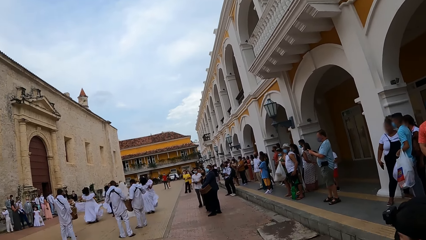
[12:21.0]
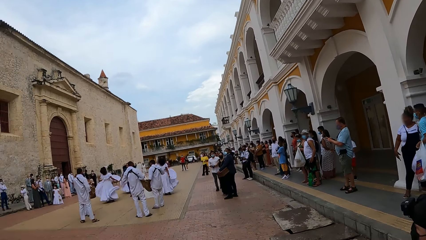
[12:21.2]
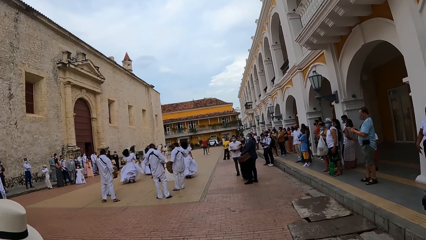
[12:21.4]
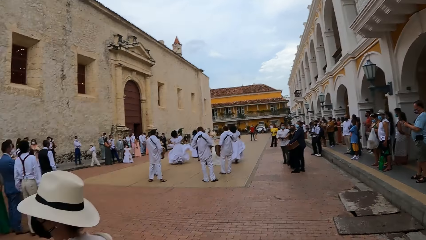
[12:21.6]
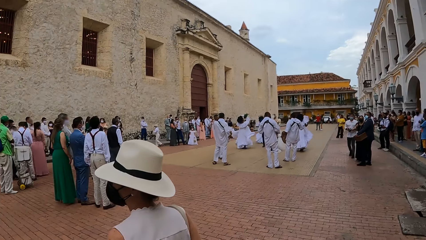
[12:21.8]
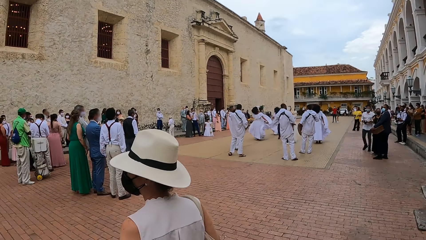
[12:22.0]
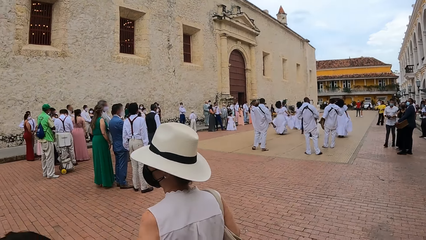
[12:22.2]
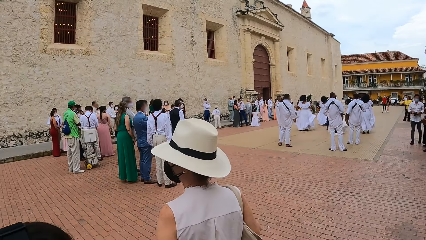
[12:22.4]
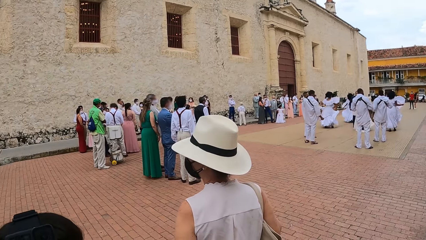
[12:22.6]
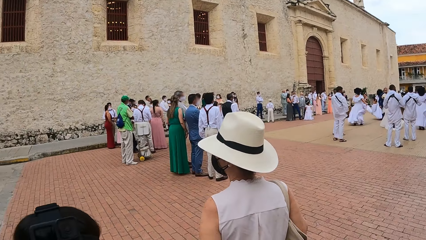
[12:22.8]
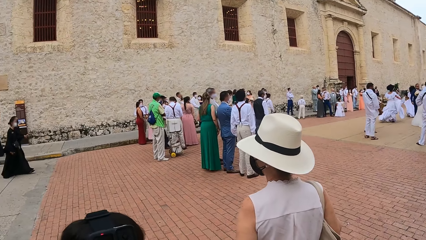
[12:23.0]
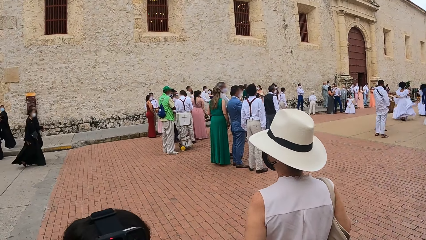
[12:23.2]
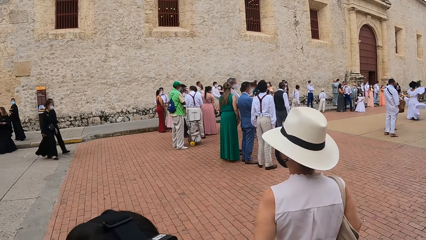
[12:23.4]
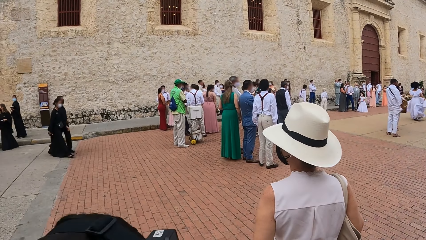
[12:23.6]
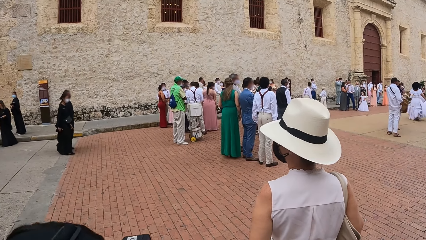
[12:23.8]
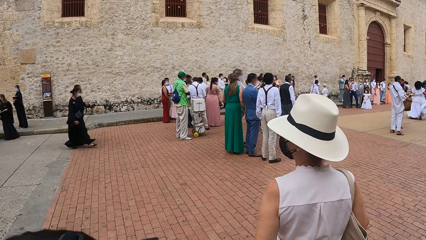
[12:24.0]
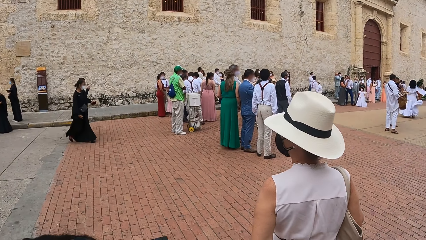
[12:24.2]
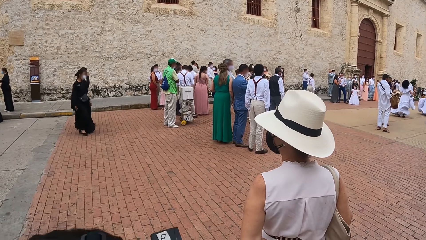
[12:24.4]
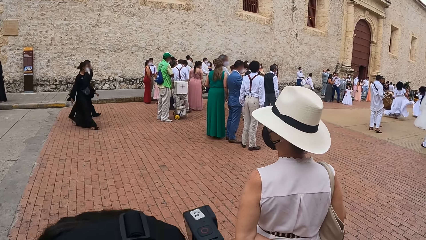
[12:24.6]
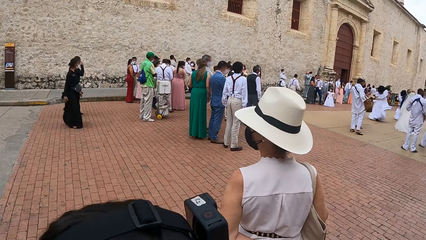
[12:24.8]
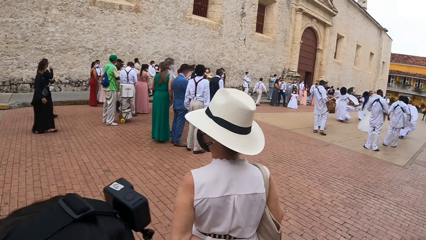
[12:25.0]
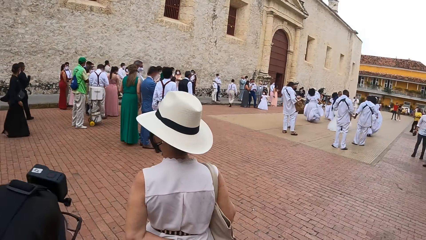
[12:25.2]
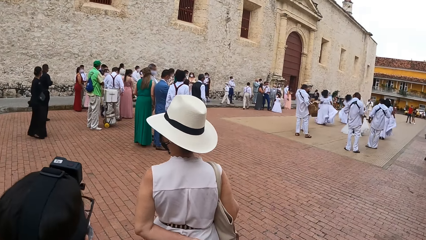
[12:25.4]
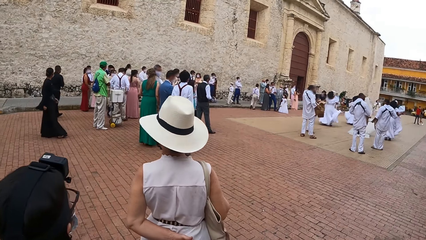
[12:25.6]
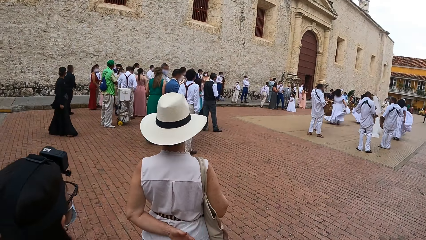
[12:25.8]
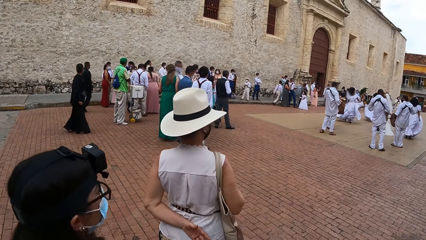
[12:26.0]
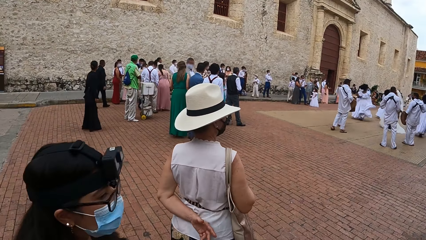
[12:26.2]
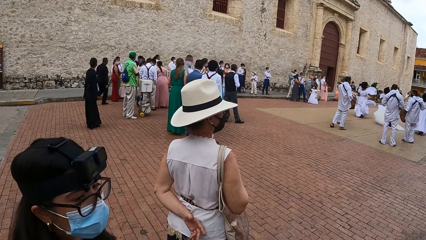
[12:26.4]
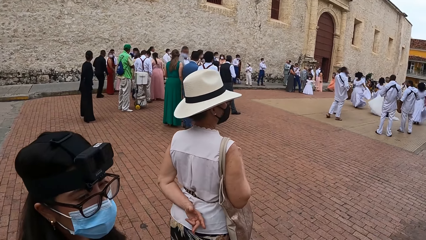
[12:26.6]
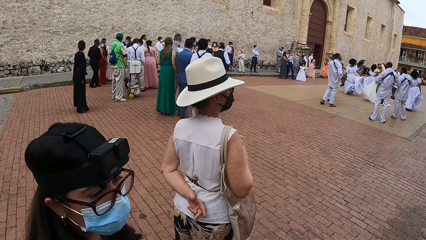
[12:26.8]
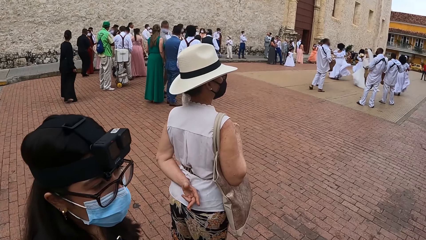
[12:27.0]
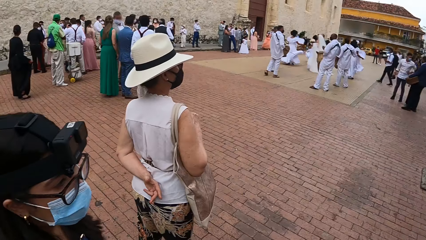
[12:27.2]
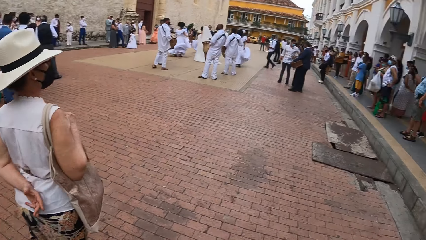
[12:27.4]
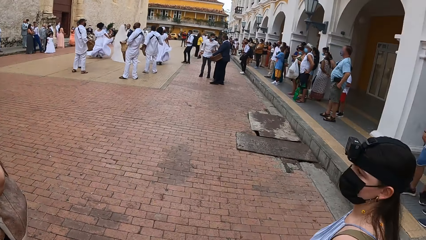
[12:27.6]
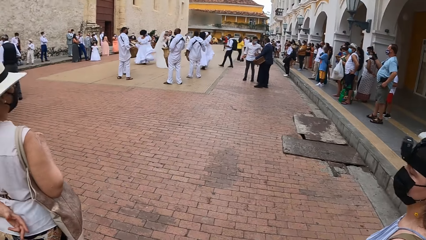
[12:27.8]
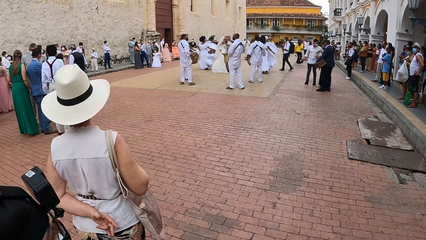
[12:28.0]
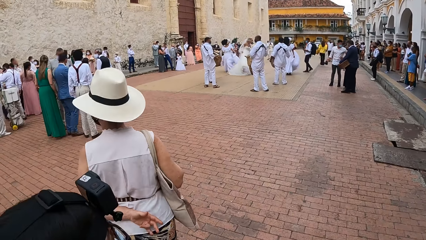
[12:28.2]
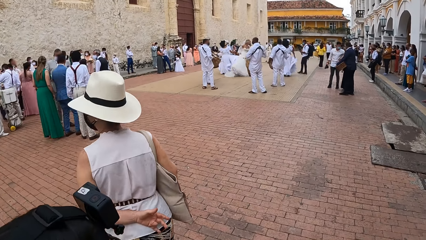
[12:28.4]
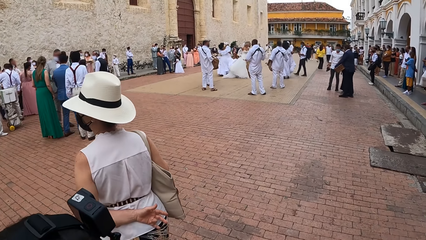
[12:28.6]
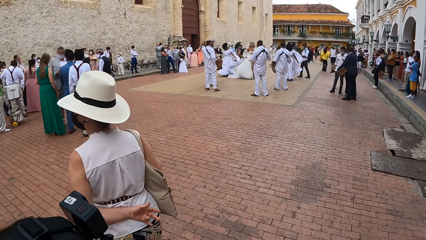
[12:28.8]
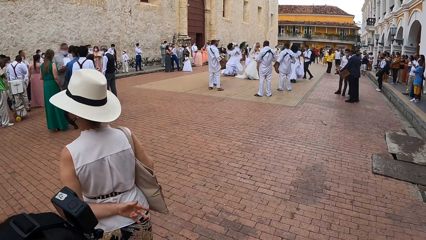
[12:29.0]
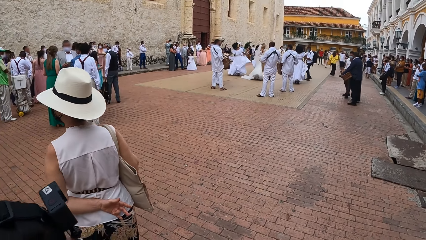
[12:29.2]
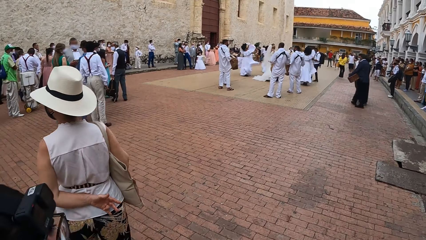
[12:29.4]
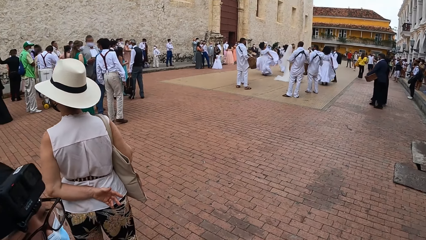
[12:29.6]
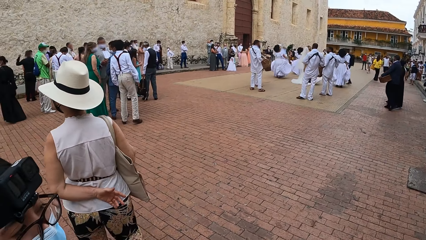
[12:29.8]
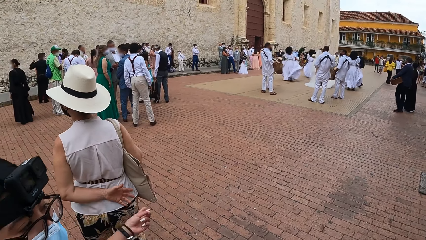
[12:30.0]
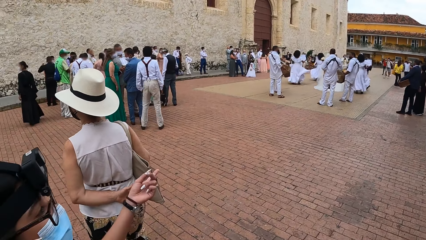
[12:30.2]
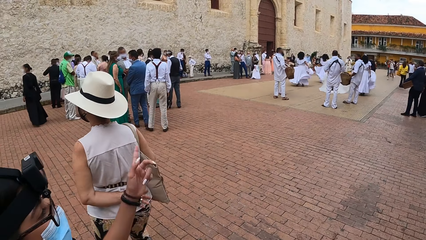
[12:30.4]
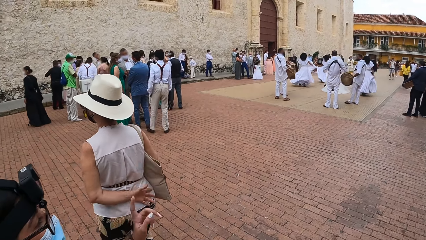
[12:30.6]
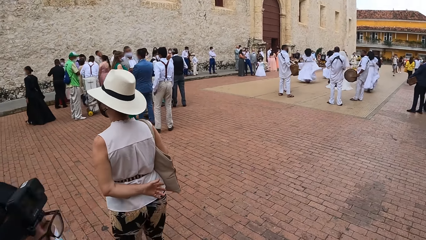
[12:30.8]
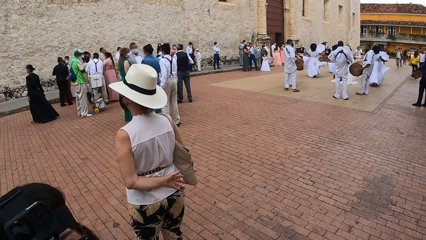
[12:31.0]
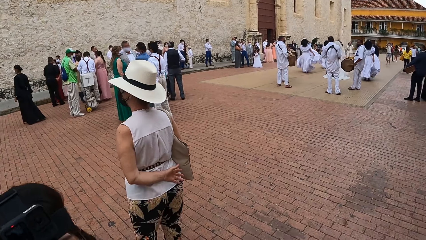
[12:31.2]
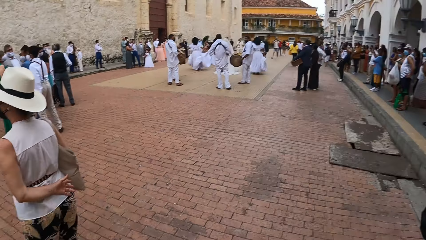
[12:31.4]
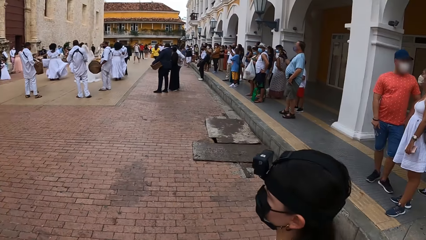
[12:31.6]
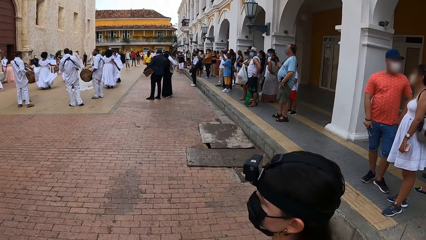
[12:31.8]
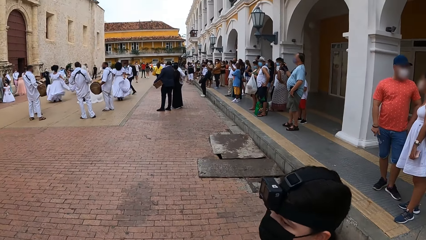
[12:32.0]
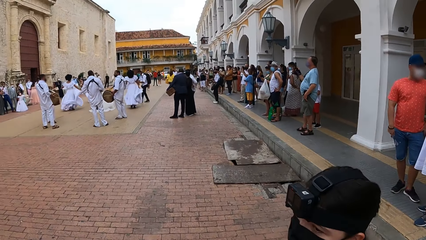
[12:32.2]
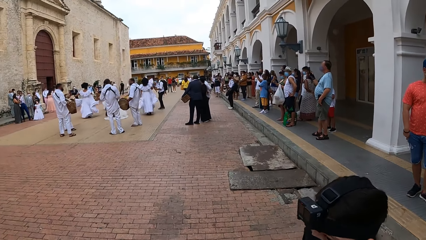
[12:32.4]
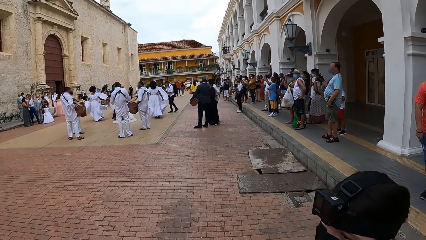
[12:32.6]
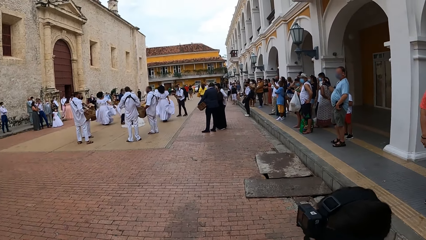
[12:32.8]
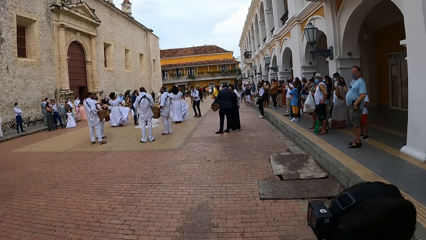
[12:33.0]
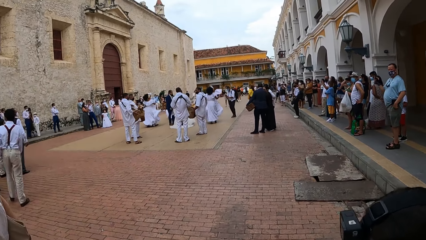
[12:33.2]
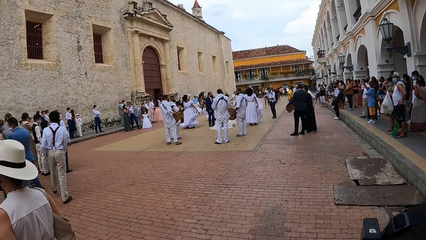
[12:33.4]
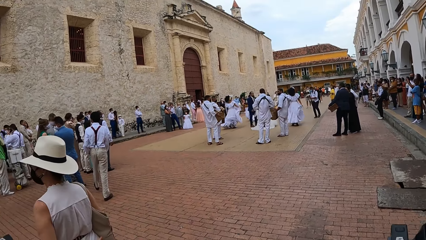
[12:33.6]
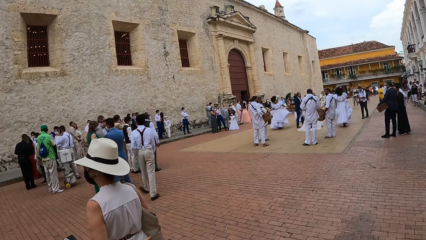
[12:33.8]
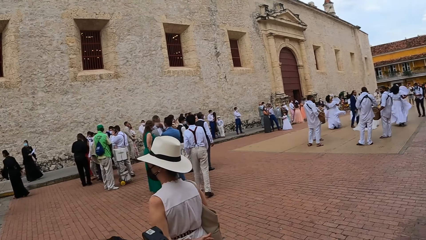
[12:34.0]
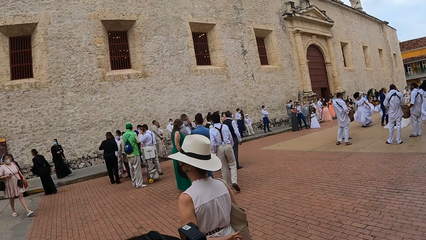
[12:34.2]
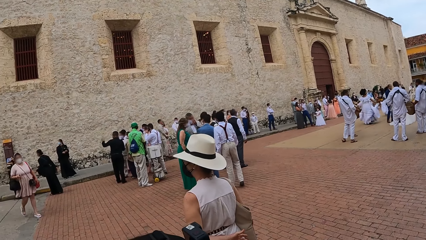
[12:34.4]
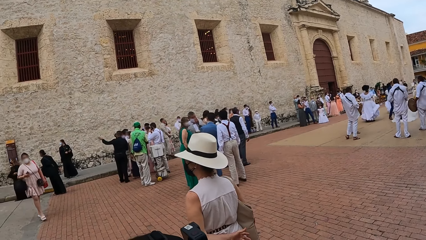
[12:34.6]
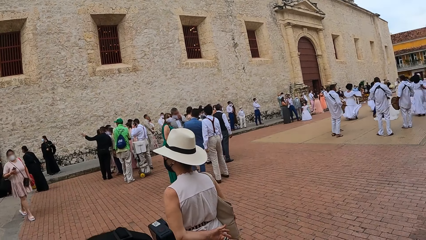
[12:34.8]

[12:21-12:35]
The camera wearer looks around the street. They stare at the dancers.

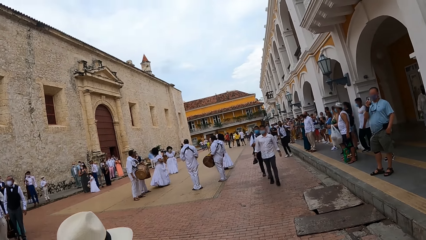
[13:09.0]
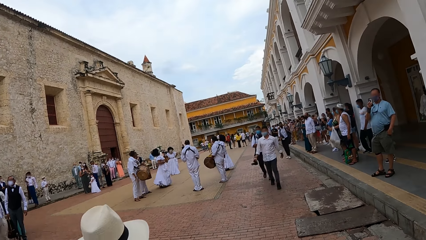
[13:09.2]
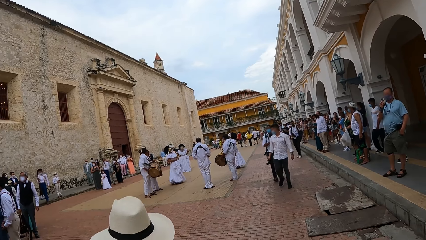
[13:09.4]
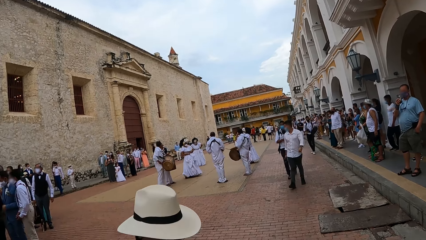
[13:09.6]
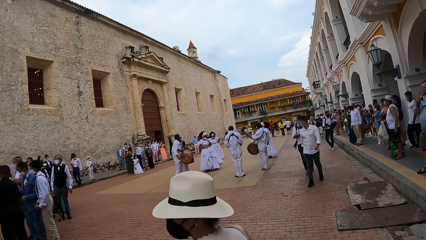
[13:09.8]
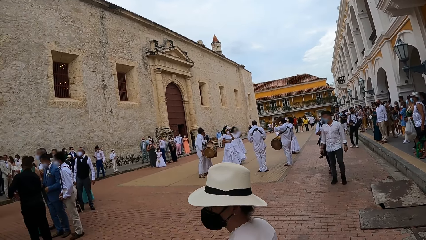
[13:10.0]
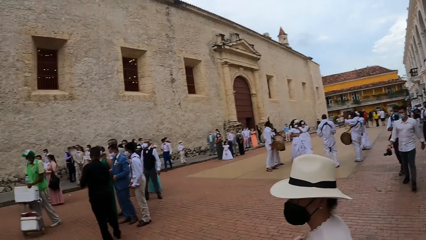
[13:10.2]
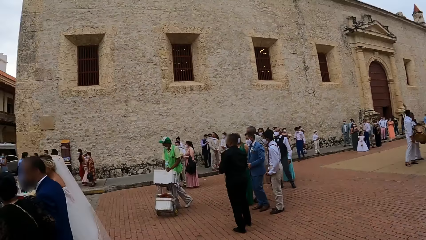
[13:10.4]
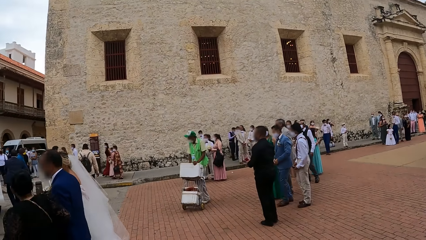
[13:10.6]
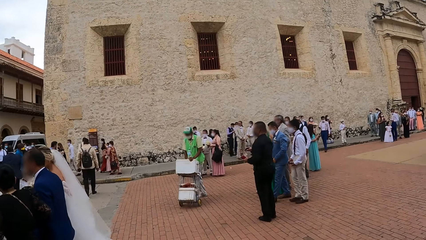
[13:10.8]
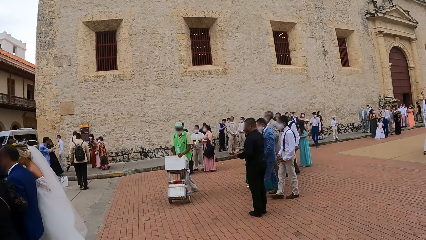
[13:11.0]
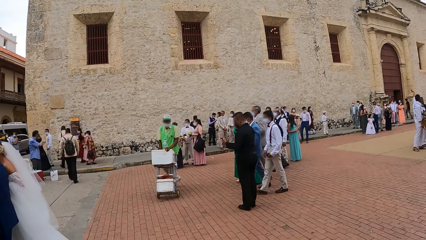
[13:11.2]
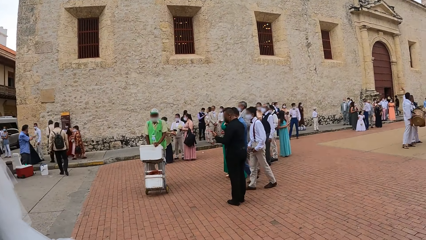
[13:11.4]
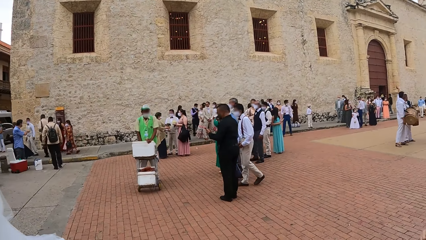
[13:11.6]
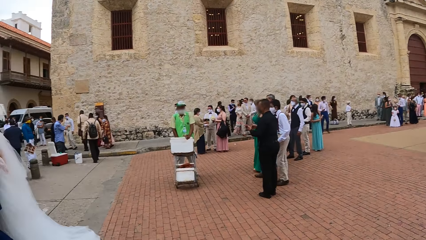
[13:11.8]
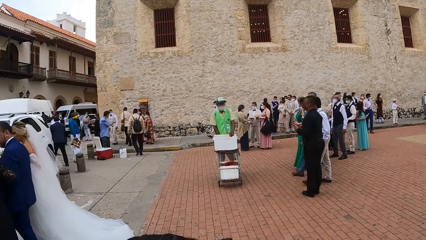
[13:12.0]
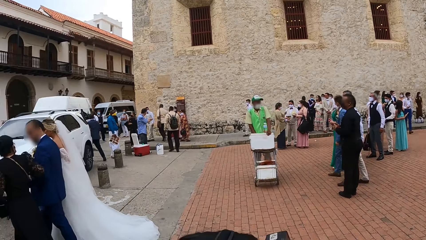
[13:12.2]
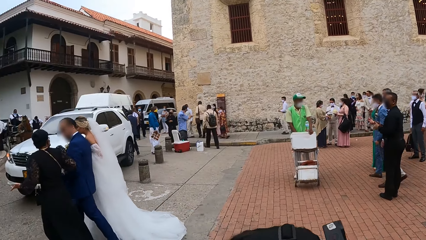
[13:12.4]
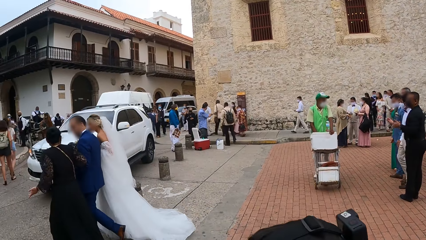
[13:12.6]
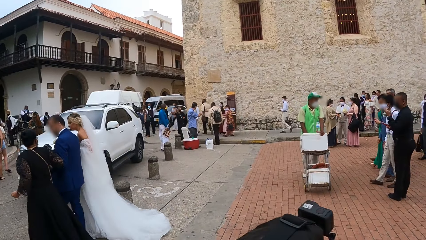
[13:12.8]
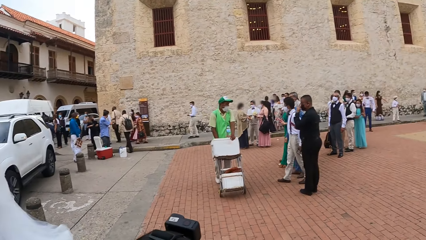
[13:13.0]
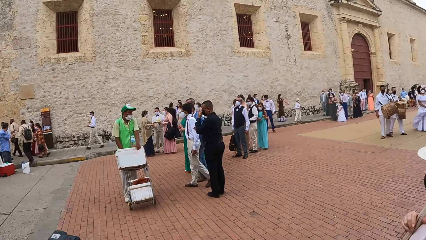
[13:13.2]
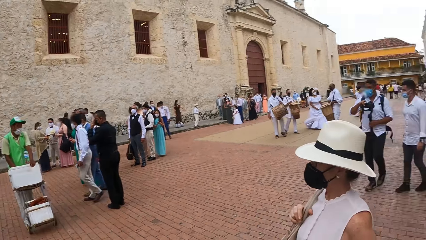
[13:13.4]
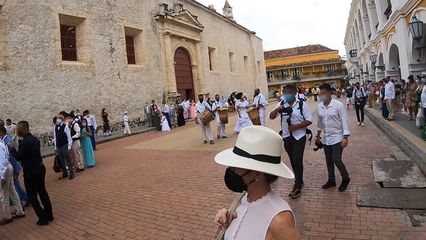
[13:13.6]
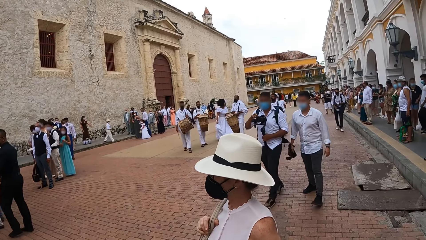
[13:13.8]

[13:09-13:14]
The camera wearer looks around the street.
